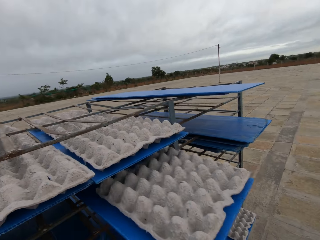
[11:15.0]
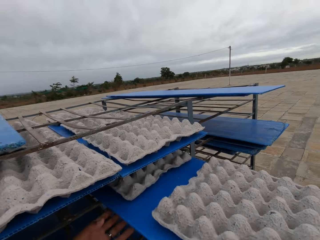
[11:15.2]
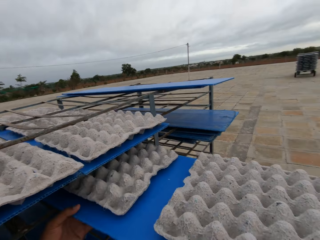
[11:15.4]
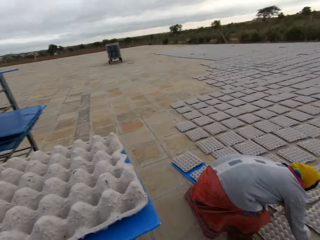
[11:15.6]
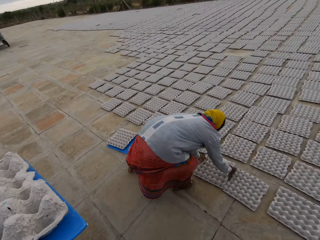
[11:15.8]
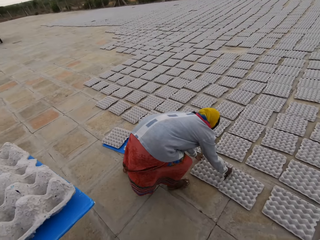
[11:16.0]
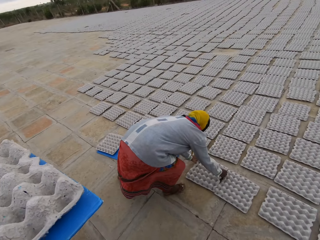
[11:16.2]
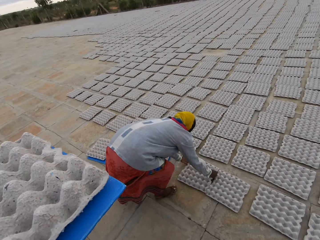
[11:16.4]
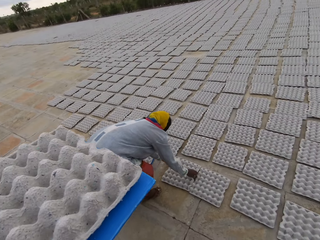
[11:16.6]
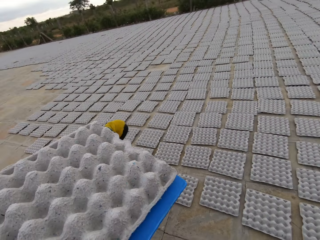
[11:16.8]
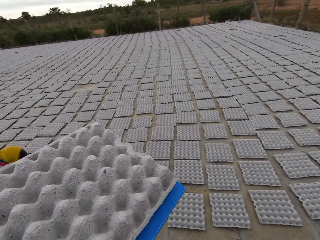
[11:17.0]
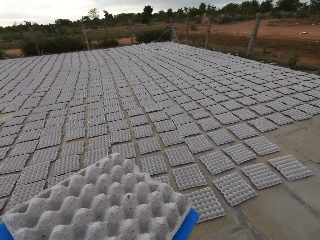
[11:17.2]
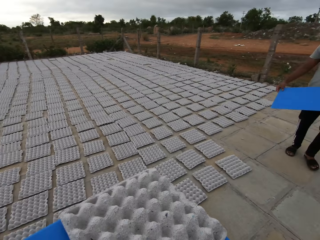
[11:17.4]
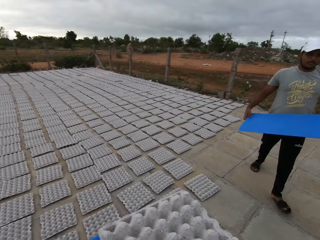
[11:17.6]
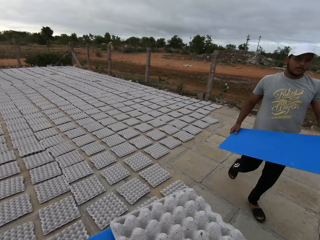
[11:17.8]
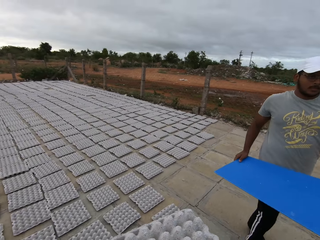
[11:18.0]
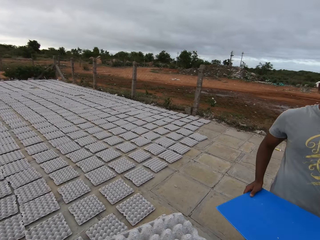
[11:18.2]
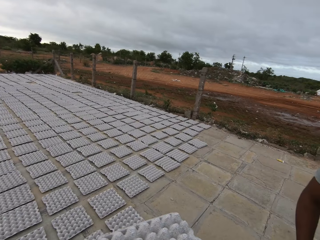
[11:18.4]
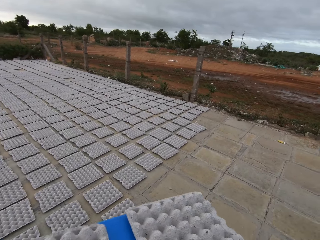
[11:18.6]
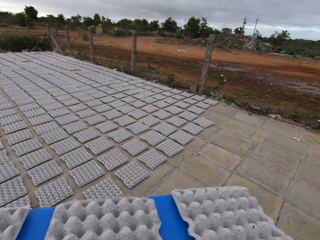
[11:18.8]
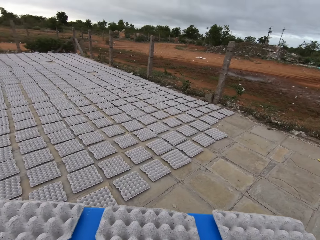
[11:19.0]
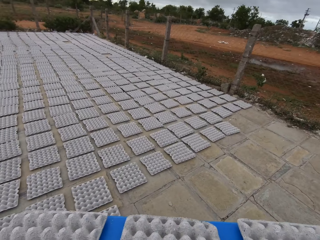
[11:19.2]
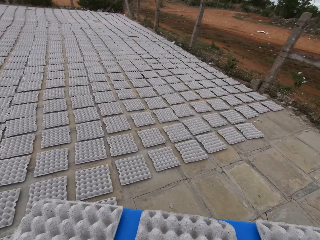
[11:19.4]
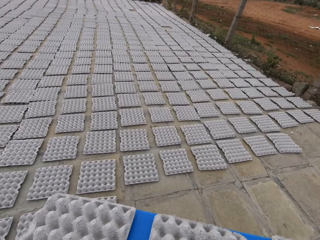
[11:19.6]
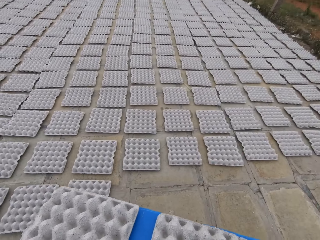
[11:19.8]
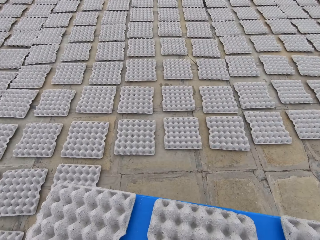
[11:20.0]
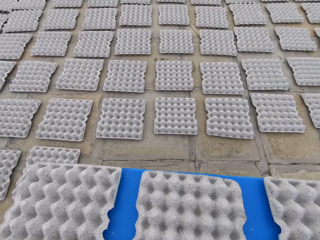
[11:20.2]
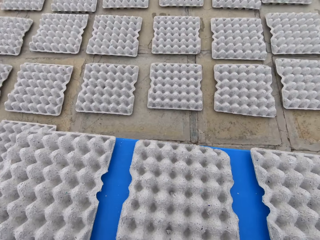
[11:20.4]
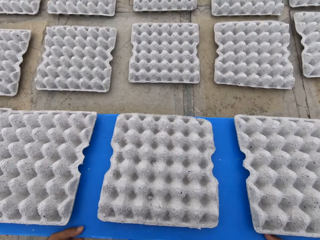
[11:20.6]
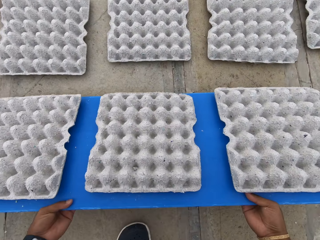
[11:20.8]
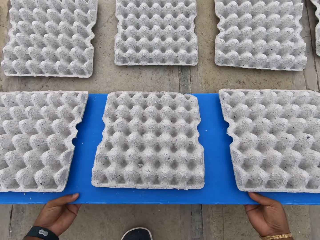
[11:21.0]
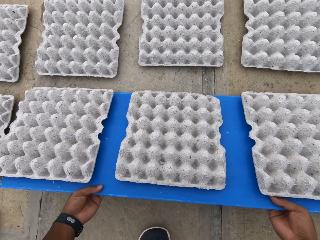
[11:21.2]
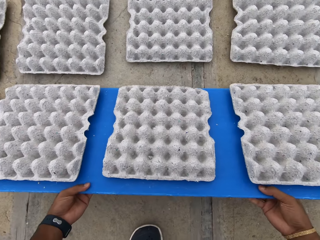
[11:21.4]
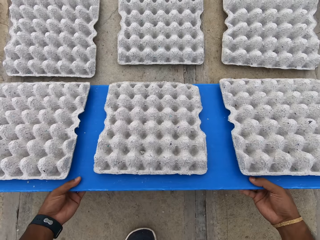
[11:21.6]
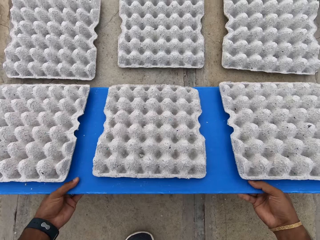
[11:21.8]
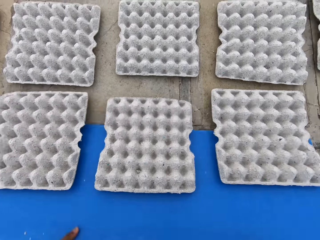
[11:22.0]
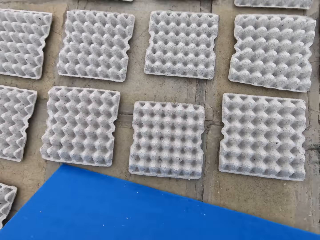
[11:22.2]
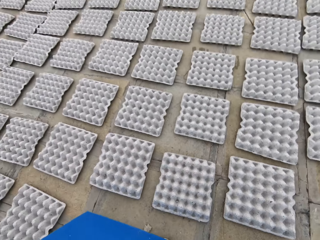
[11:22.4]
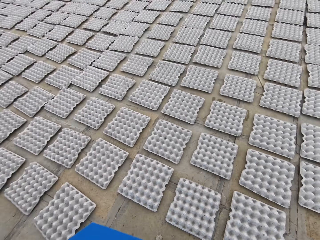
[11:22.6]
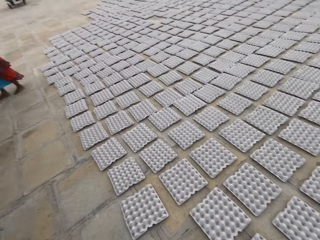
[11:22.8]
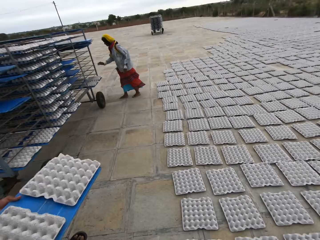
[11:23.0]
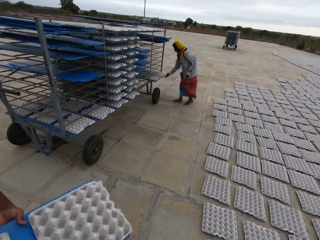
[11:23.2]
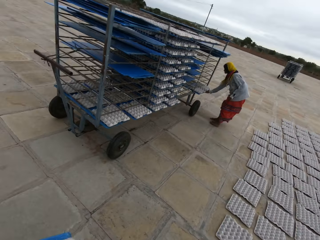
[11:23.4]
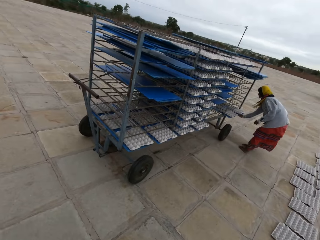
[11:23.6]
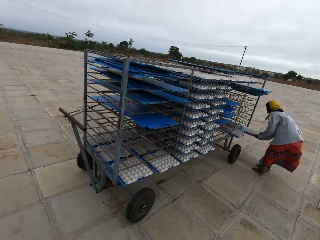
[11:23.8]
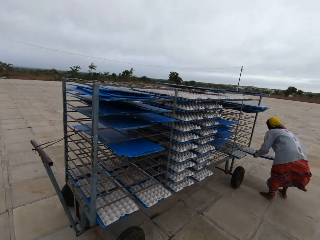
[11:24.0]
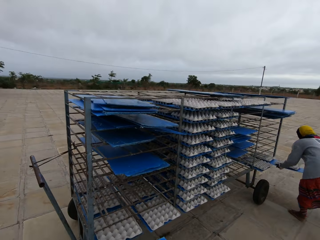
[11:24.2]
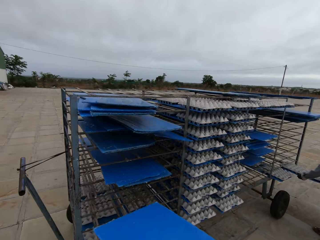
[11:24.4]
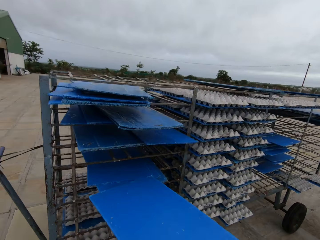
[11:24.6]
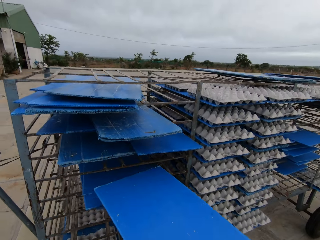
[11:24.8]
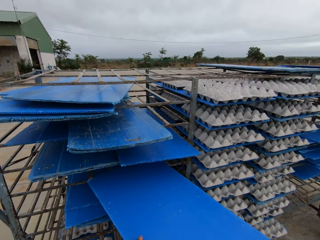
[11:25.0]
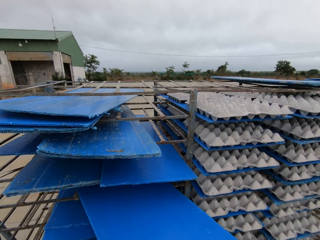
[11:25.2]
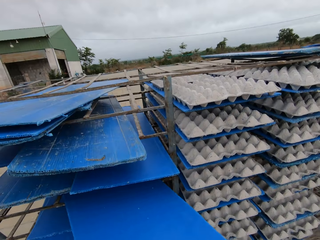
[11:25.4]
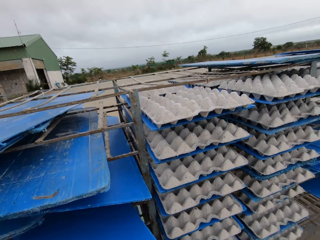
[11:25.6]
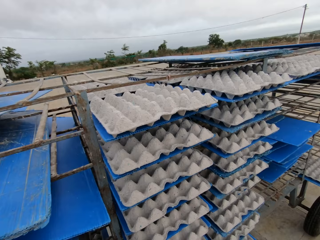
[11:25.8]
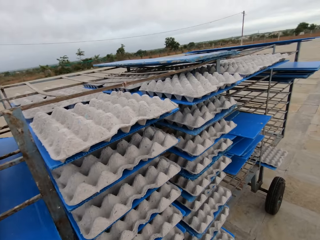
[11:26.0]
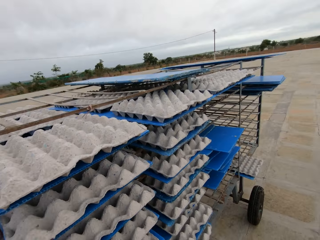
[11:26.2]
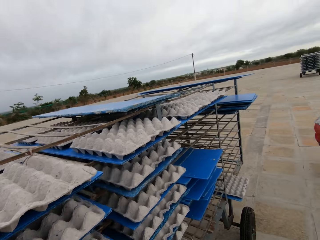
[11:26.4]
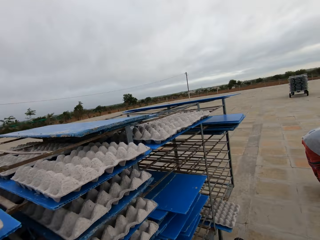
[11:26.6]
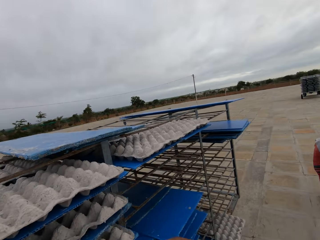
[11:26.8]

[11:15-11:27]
The camera wearer drags the blue tray with egg trays from the rack with his hands. He picks up the pulp egg tray. The woman arranges an egg tray on the ground with her hands. The camera wearer walks around the field. The man carries the blue tray in his hands. The camera wearer drops the blue tray of egg trays on the ground with his hands. He drops the pulp egg trays on the ground with the blue tray in his hands. He walks around the field. The woman drags the blue tray with egg trays from the rack with her right hand. The woman drags the blue tray with egg trays from the rack with her hands. The camera wearer puts the pulp board on the trolley. He inserts the blue tray in the rack with his right hand.

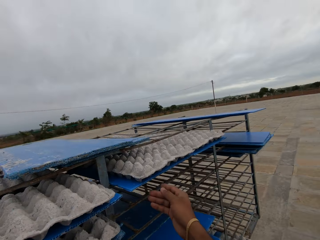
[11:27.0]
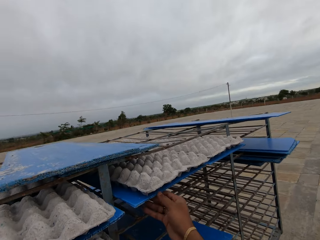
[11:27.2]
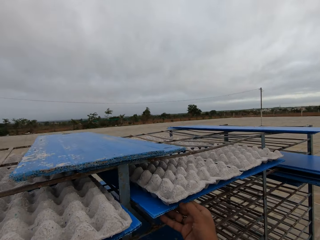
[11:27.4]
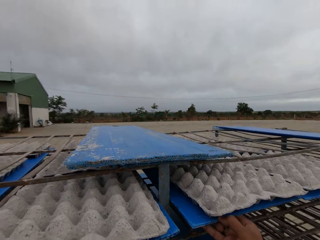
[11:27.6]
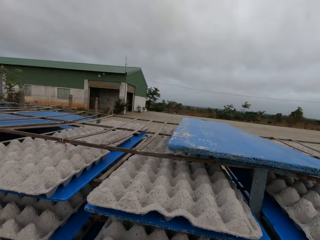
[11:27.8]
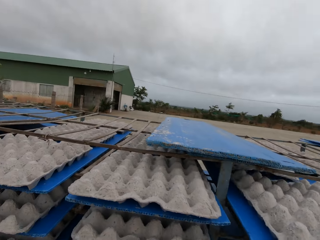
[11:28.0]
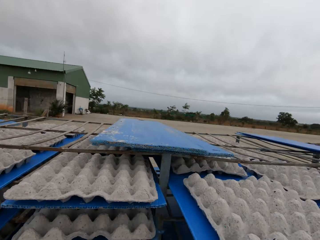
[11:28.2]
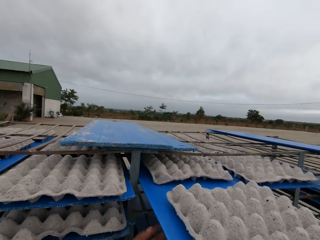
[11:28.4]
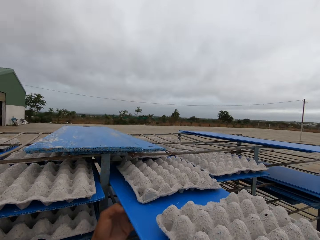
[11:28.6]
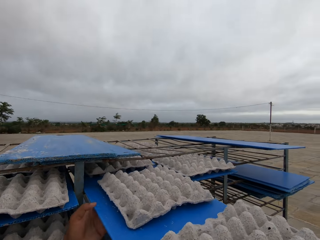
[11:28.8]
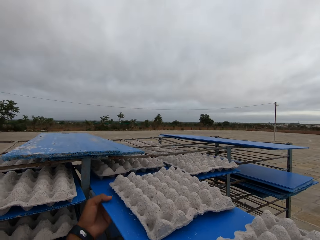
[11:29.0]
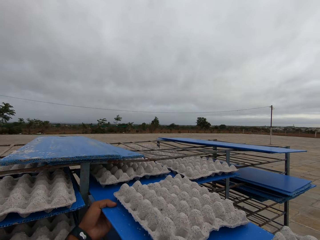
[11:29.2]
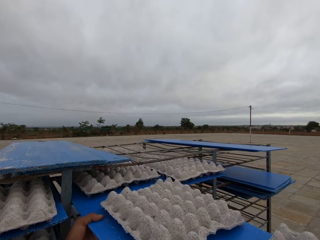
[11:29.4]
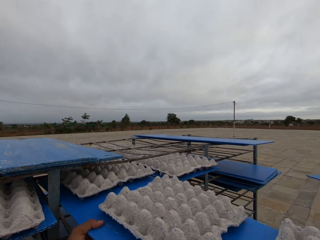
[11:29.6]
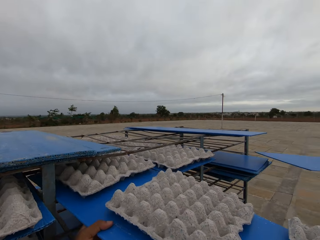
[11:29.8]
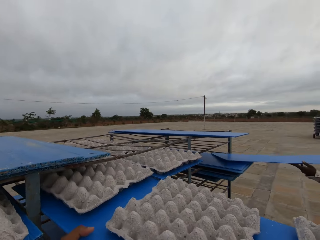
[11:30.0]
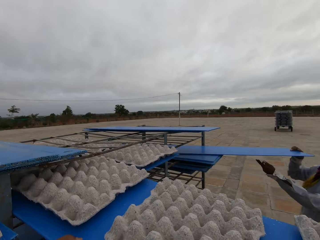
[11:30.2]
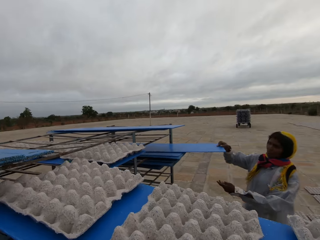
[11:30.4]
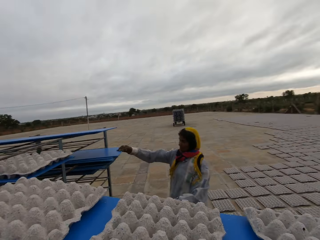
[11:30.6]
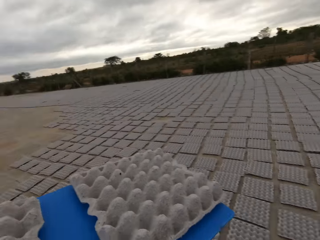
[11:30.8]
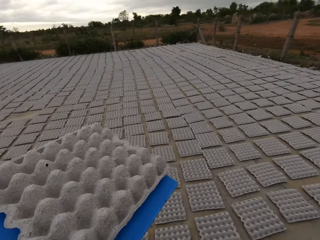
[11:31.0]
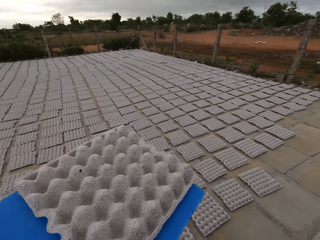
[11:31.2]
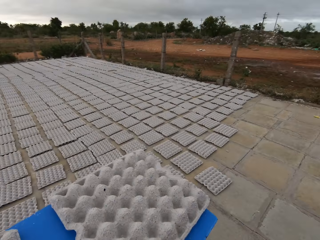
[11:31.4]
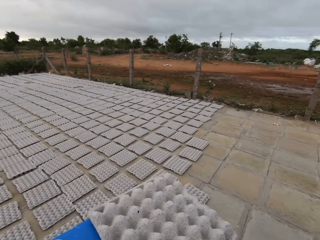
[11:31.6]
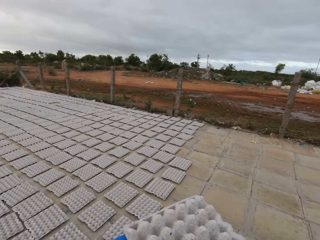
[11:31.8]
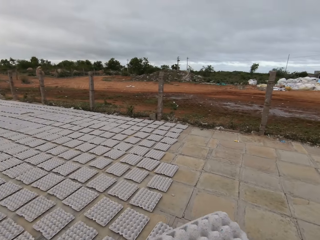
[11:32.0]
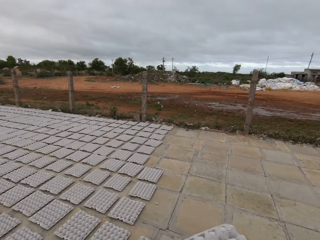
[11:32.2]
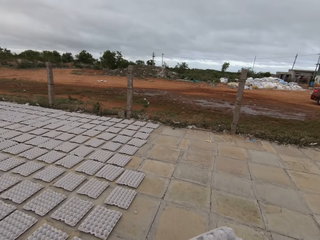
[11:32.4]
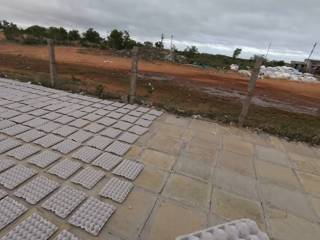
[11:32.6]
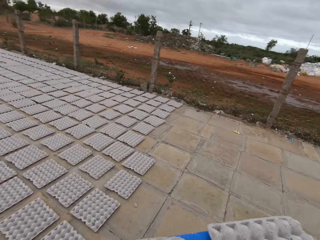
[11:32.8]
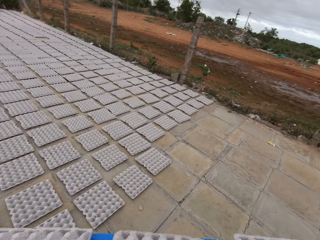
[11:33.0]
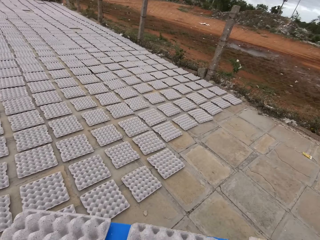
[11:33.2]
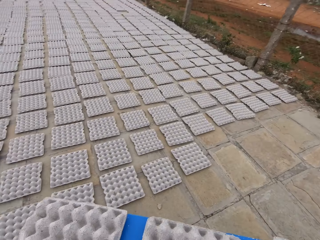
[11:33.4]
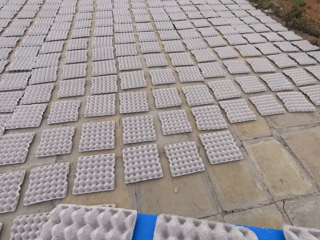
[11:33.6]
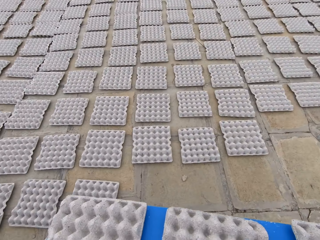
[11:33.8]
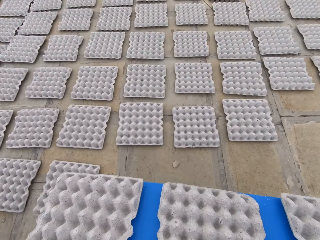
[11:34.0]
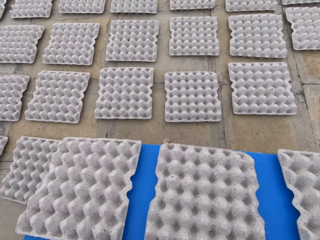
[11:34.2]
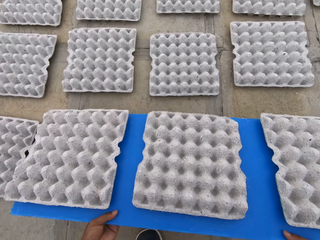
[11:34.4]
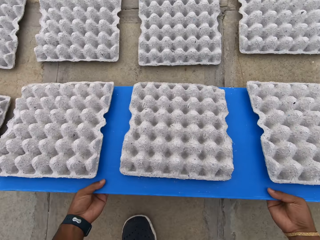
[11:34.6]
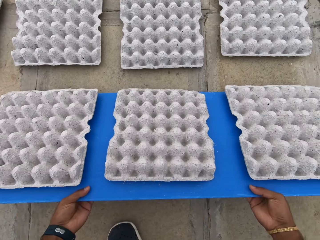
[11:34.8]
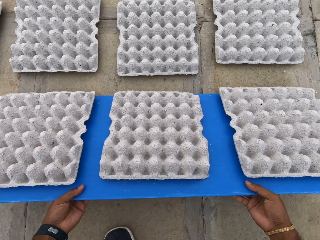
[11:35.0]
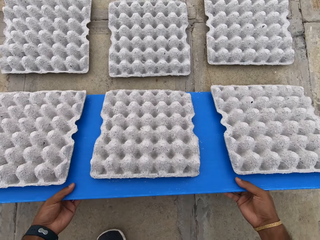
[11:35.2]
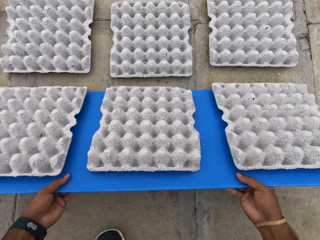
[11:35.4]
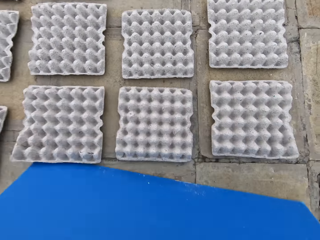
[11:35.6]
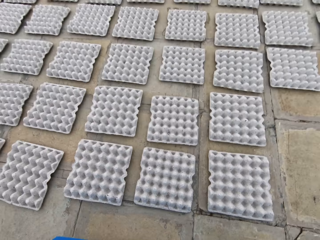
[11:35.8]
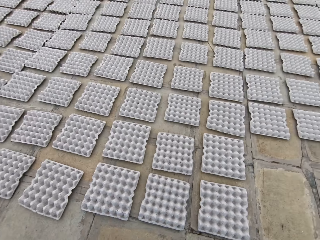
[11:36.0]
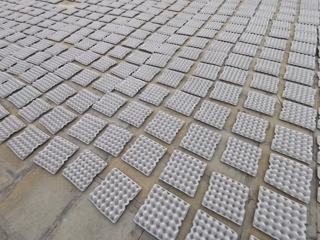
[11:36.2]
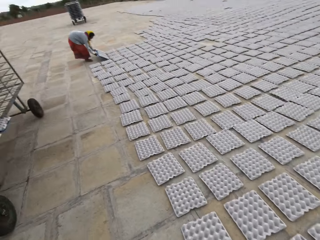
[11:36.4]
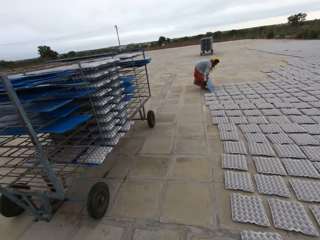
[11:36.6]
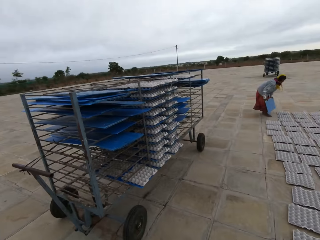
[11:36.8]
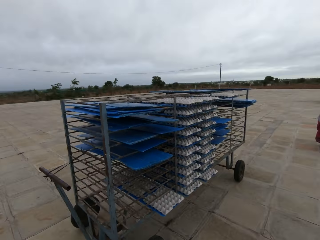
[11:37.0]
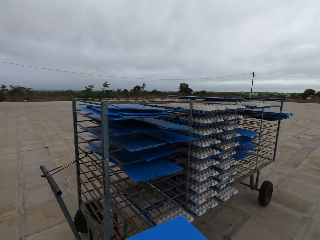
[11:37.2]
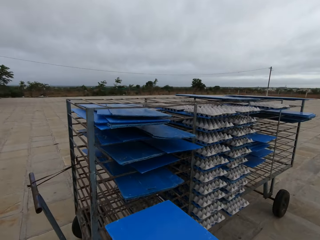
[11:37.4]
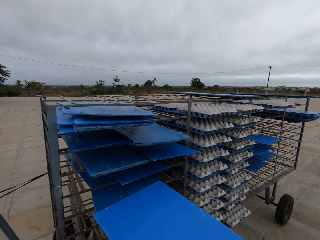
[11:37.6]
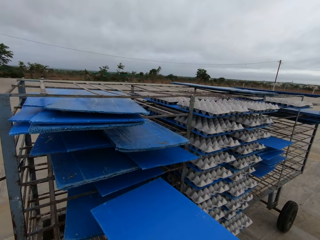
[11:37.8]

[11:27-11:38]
The camera wearer holds a blue tray with egg trays in the rack with his right hand. He picks up the pulp egg tray. He drags the blue tray with egg trays from the rack with his right hand. He drags the blue tray with egg trays from the rack with his hands. The woman inserts the blue tray in the rack with her right hand. The camera wearer walks around the field. He drops the blue tray with egg trays on the ground with his hands. He drops the pulp egg trays on the ground with the blue tray in his hands. He walks around the field. The woman drops the egg trays on the ground with the blue tray in her hands. The woman holds the blue tray in her hands.
